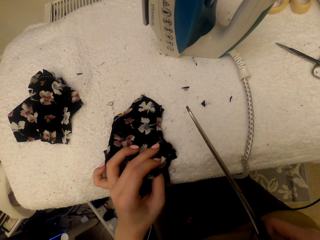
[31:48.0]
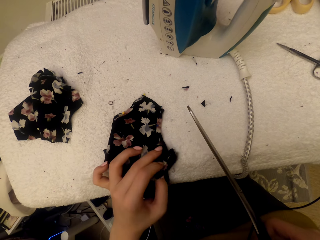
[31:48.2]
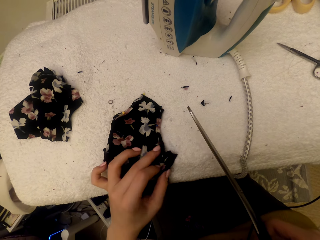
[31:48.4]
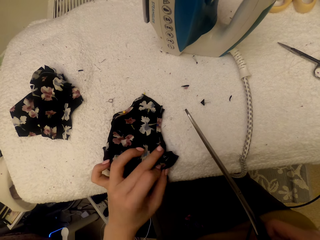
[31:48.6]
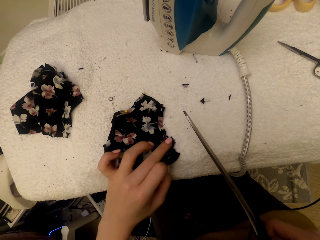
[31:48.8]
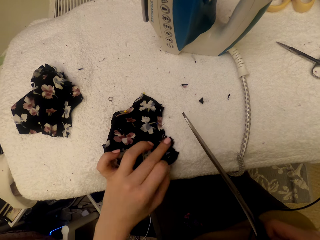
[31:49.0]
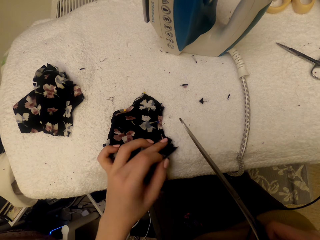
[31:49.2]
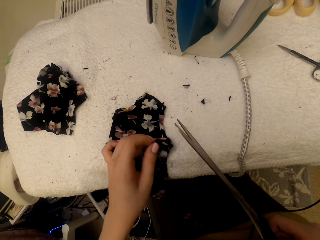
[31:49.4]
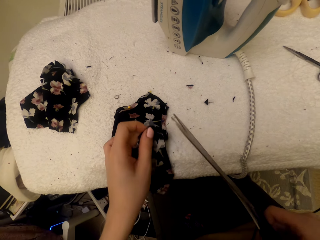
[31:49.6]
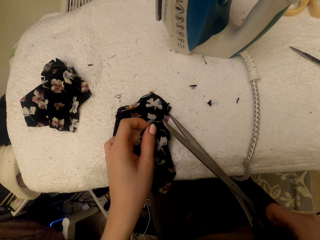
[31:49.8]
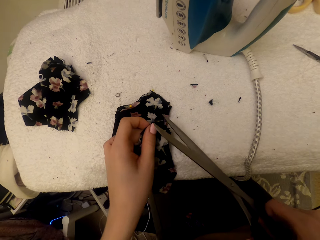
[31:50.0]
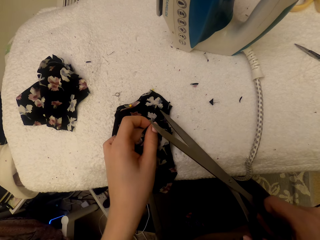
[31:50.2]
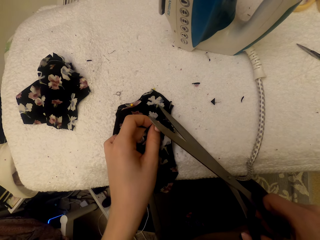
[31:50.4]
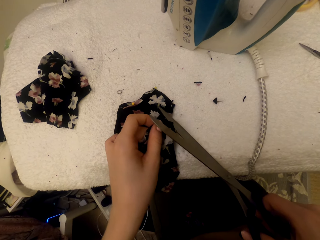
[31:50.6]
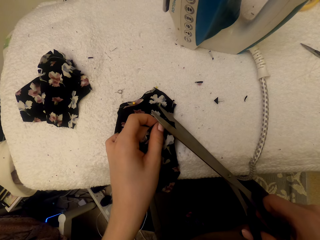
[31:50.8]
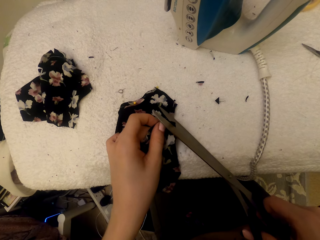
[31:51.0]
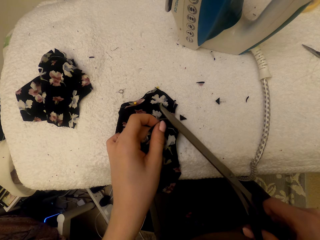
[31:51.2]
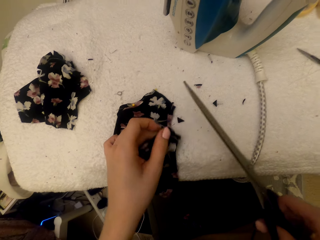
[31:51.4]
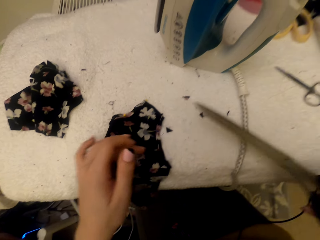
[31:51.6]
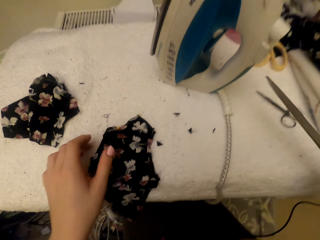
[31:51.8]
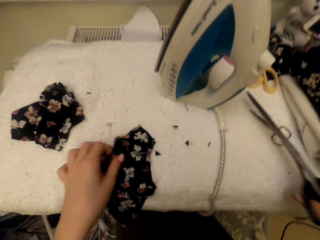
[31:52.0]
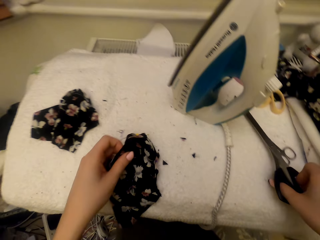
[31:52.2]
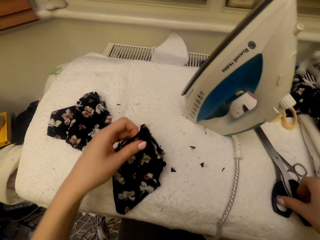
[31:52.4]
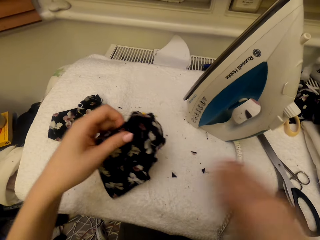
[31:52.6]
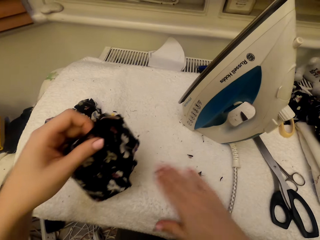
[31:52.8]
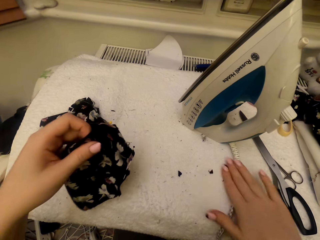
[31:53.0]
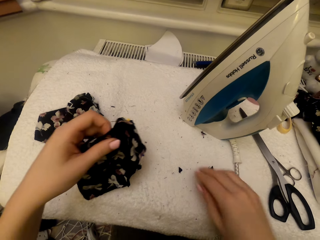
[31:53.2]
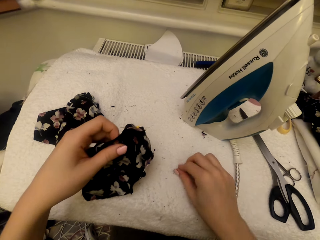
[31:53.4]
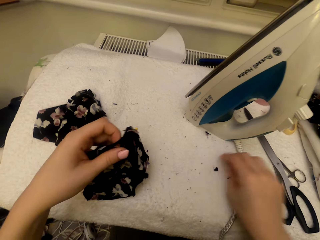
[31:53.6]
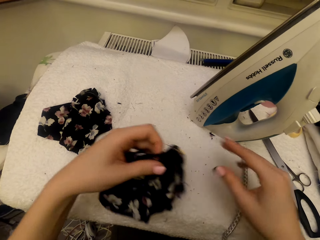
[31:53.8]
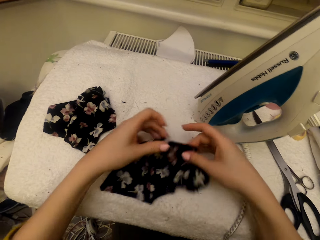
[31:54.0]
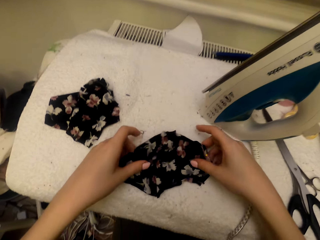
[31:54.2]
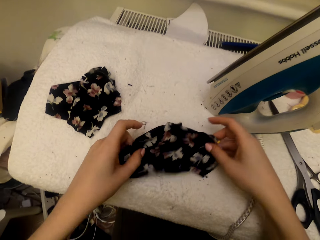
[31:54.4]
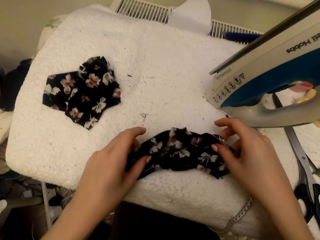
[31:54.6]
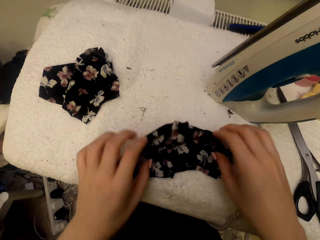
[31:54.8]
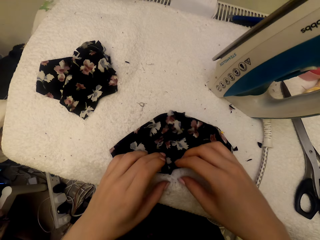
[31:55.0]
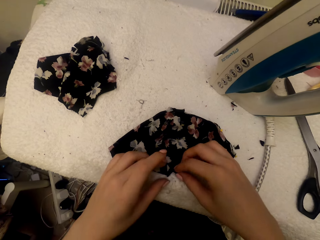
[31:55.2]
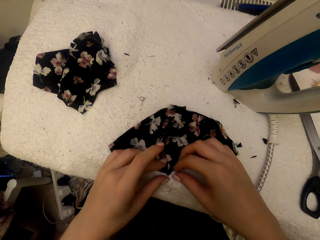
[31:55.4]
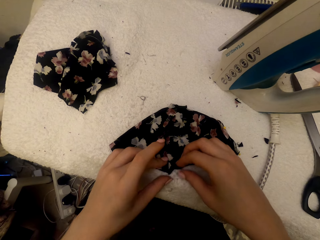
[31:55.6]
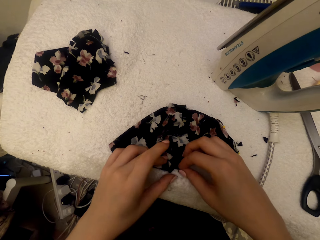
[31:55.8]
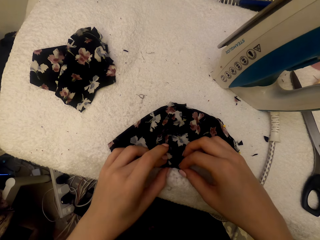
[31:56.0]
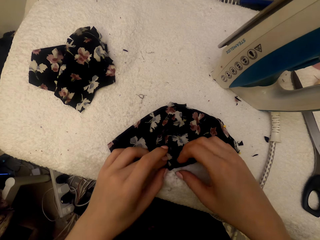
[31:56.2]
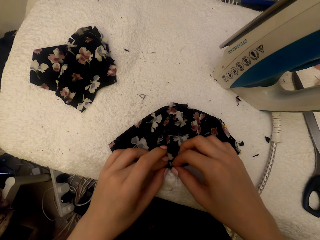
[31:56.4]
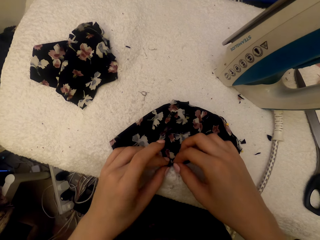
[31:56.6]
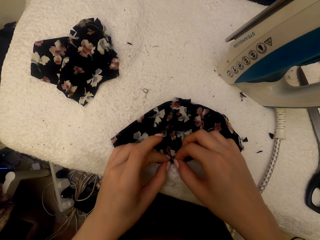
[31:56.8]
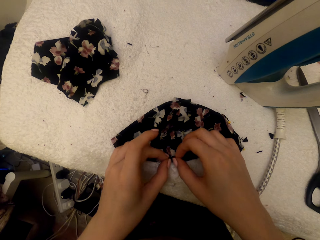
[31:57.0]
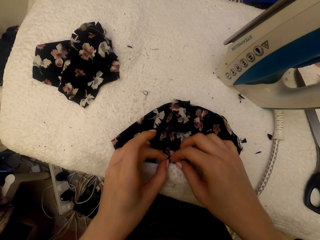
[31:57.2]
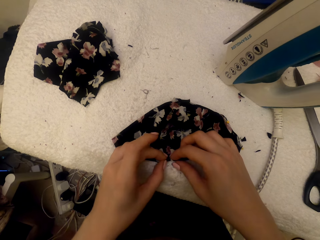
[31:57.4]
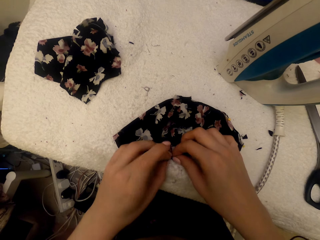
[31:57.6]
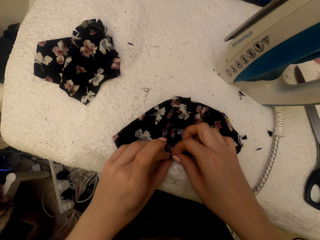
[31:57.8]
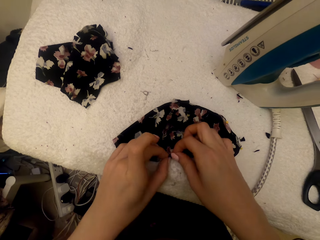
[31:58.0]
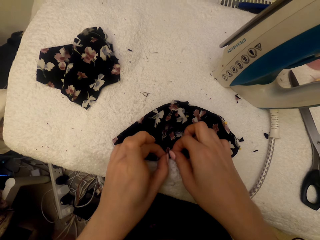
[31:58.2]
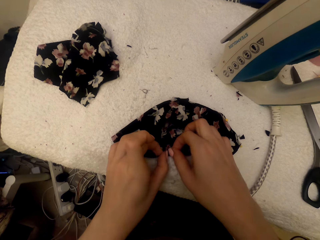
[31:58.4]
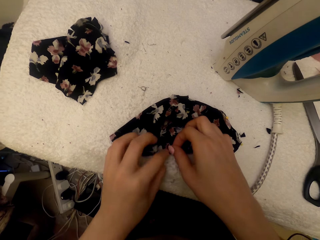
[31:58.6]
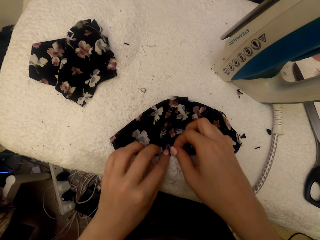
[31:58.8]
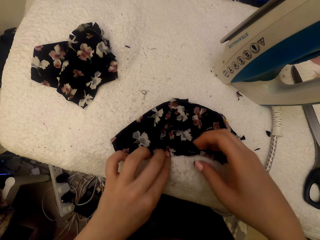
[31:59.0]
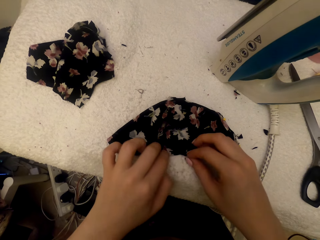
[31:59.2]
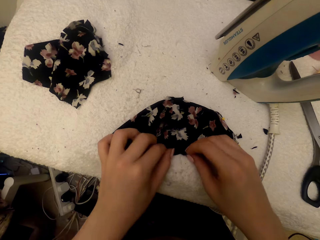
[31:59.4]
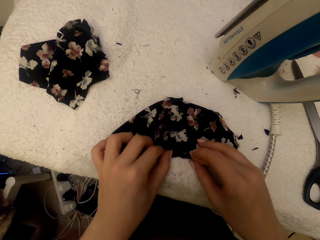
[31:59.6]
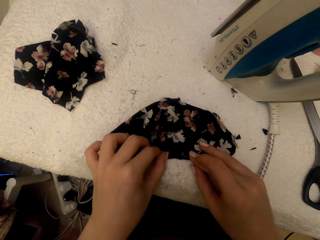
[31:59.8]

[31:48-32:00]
The camera wearer adjusts the cloth material piece. They cut the cloth material piece using the scissors. They put the scissors on the worktable. They adjust the cloth material piece. They wipe the worktable with a hand. They touch the cloth. They adjust the cloth material piece.

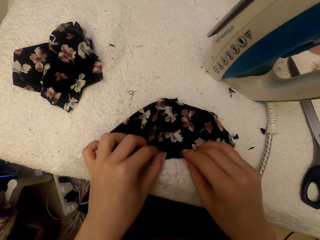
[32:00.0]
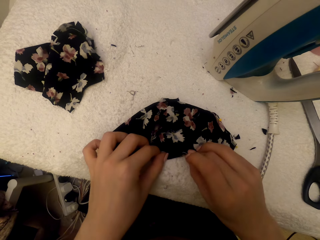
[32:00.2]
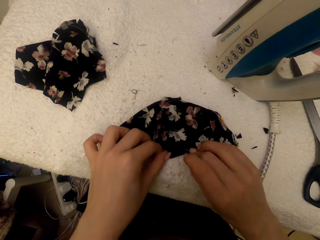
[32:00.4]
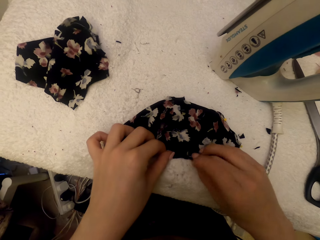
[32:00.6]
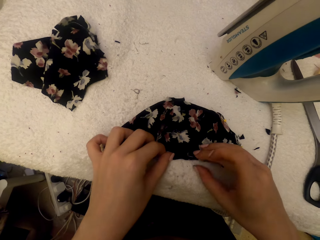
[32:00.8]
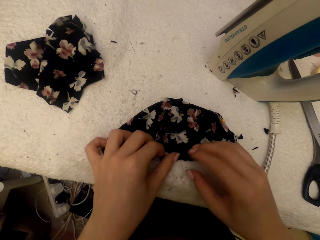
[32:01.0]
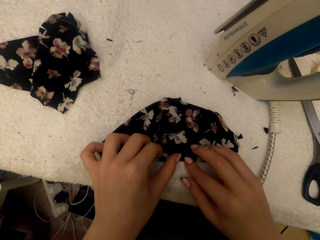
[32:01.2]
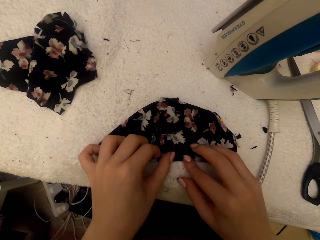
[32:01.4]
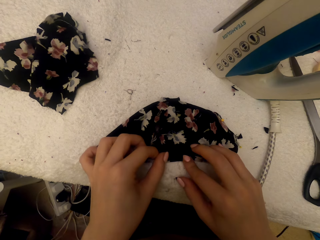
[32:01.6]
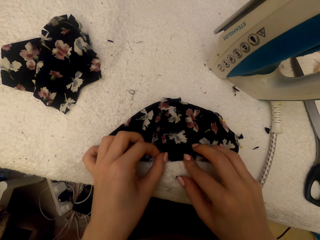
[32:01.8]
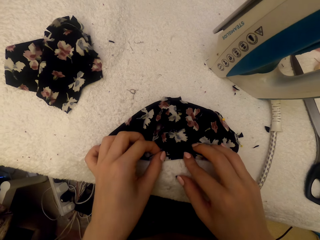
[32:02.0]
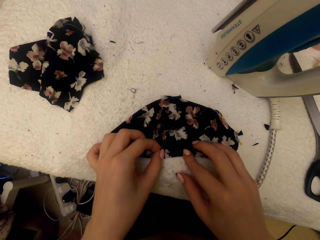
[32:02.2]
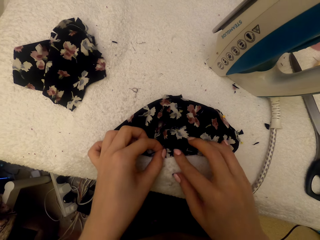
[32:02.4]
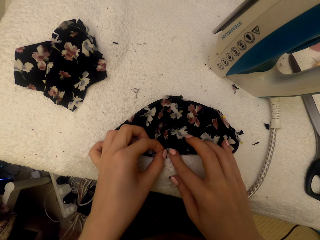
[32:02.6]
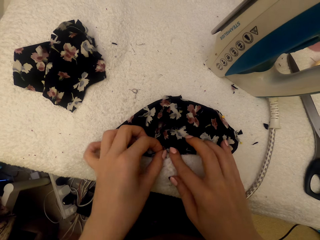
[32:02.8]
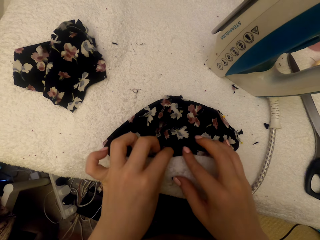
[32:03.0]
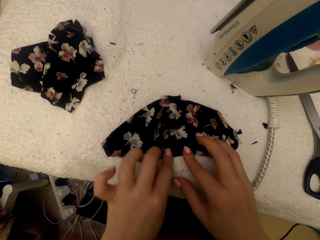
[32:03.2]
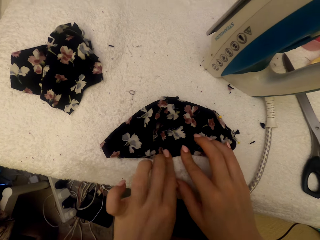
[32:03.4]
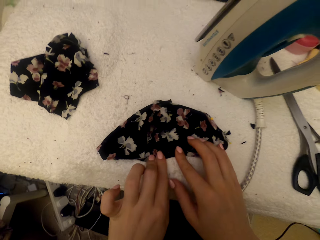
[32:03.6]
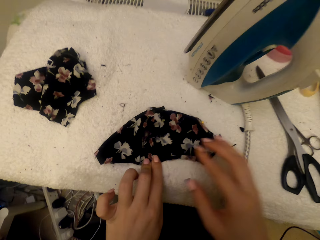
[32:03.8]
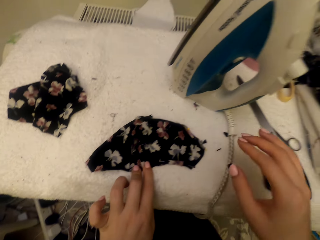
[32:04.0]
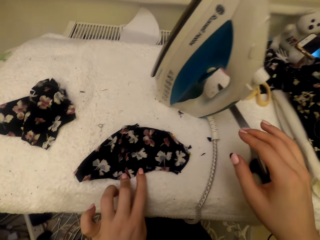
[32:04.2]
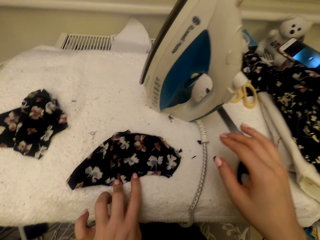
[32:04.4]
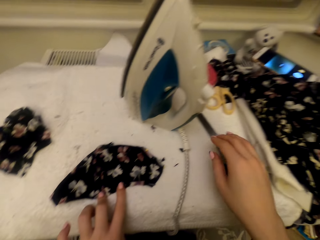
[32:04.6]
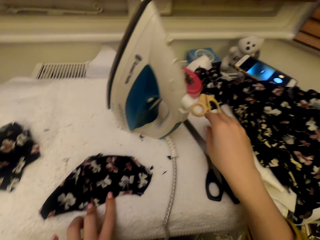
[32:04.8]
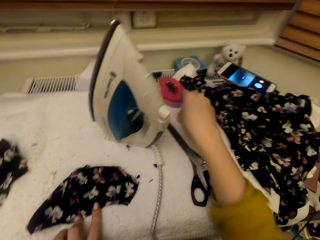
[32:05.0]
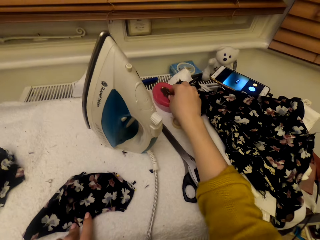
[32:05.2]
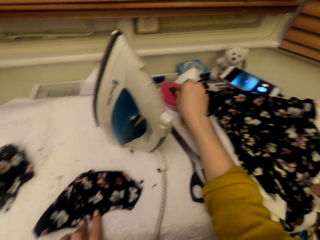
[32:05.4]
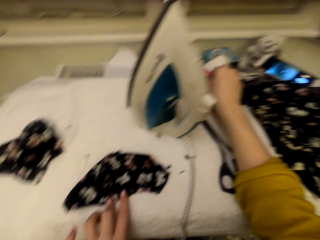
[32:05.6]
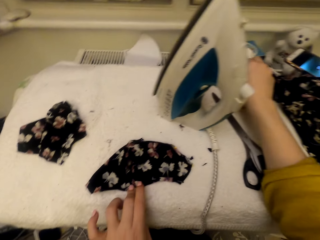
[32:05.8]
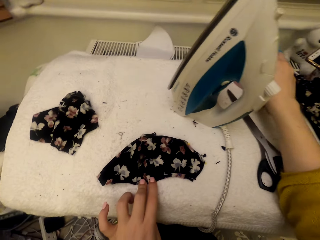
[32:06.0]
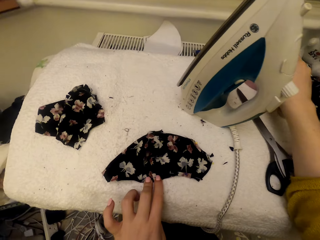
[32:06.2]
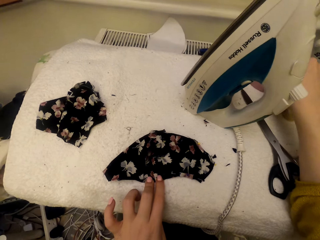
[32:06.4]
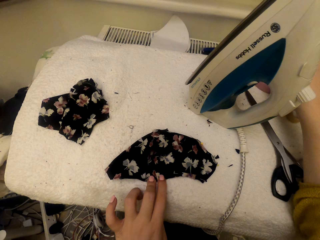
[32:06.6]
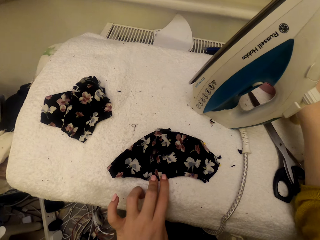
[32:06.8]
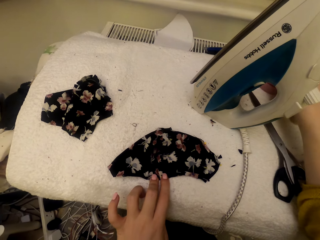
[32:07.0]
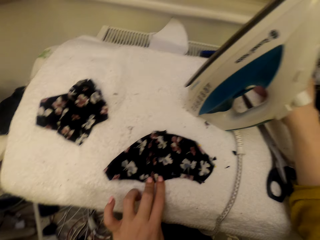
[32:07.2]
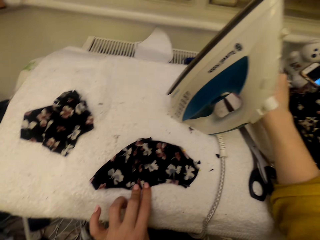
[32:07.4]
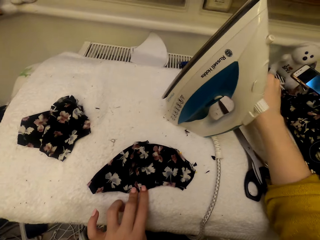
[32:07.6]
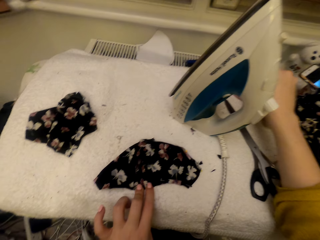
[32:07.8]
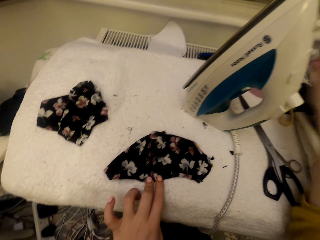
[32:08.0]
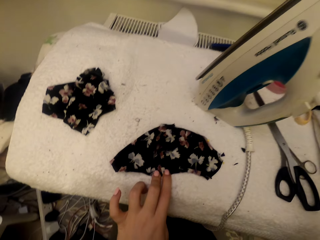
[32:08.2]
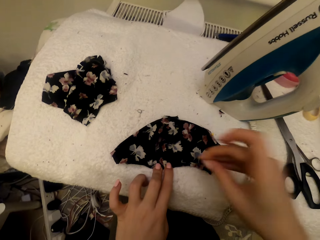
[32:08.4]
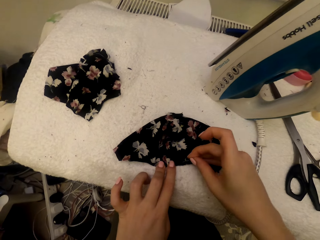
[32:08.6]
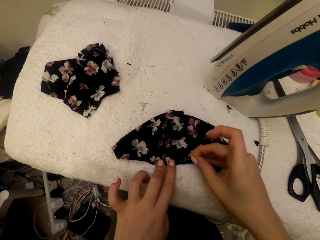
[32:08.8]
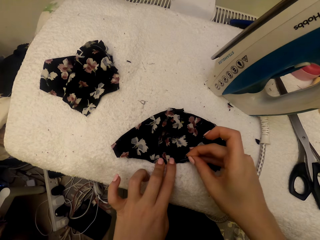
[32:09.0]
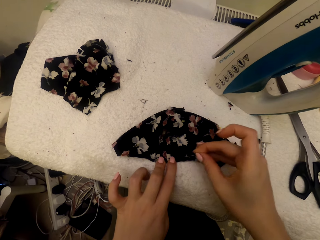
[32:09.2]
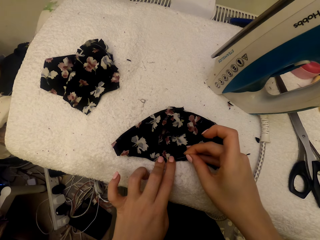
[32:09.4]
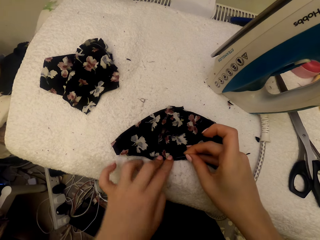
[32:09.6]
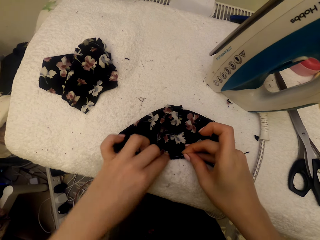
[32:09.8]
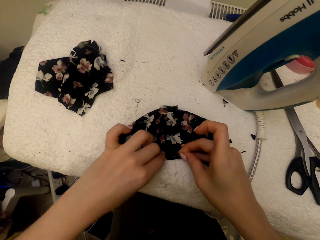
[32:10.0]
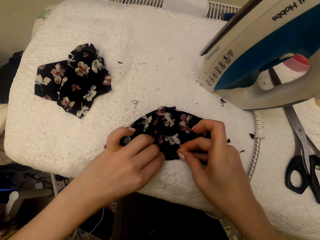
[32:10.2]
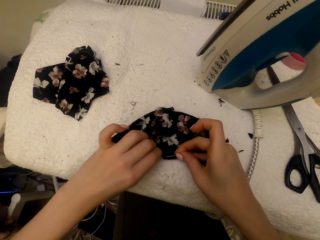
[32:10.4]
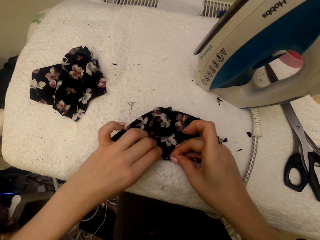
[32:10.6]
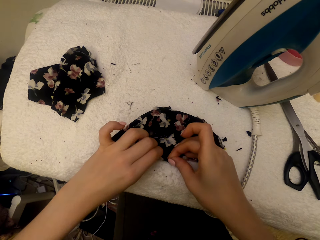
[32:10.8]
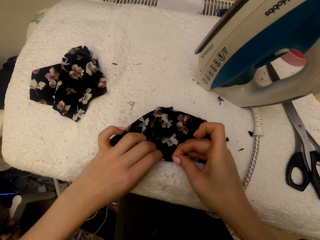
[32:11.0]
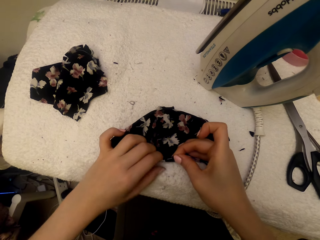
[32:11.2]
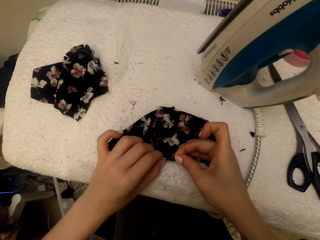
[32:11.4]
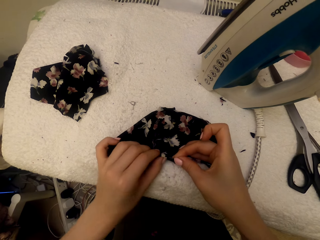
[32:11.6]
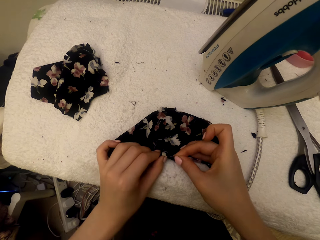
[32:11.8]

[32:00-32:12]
The camera wearer picks the pin in the tin. They pin the cloth material piece with the pin.
